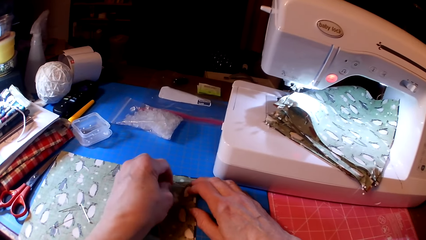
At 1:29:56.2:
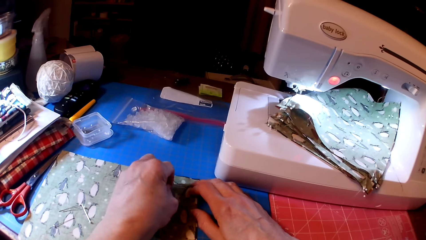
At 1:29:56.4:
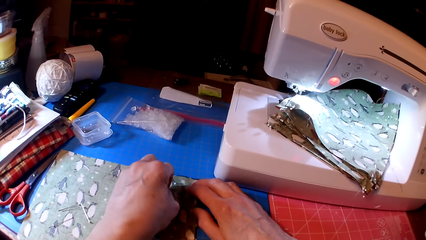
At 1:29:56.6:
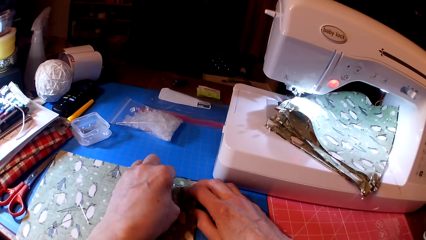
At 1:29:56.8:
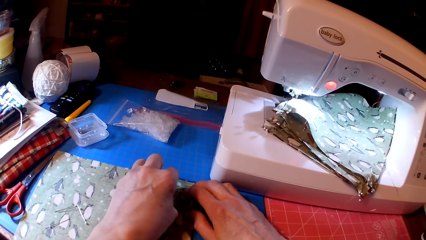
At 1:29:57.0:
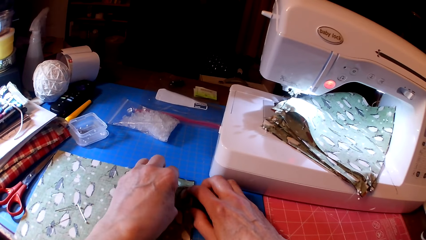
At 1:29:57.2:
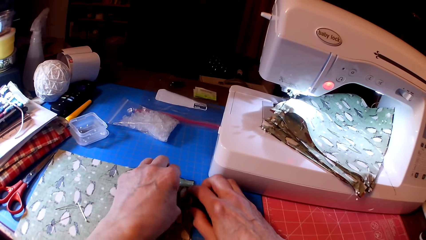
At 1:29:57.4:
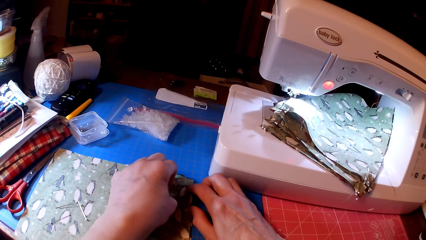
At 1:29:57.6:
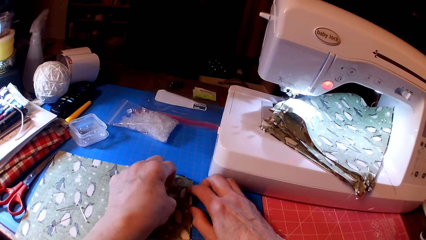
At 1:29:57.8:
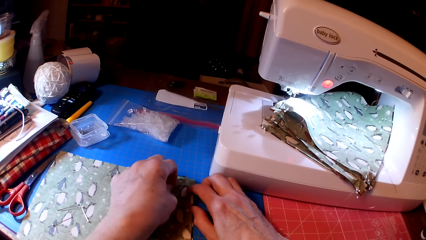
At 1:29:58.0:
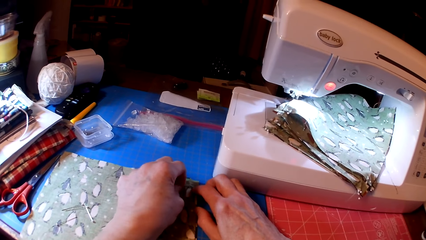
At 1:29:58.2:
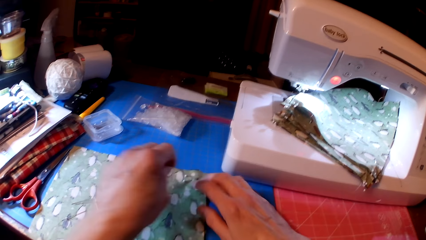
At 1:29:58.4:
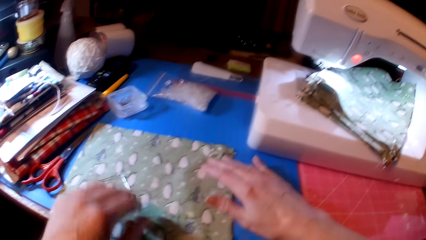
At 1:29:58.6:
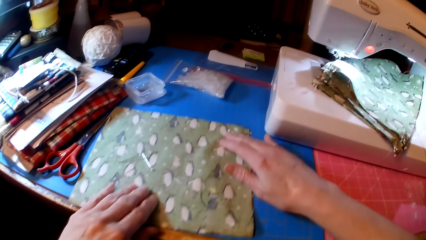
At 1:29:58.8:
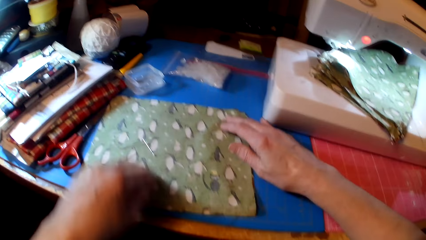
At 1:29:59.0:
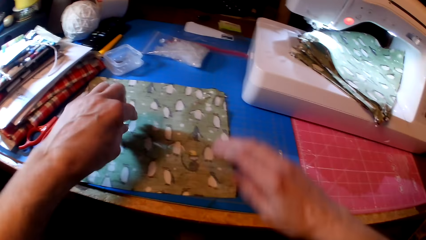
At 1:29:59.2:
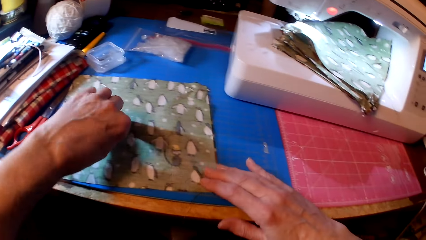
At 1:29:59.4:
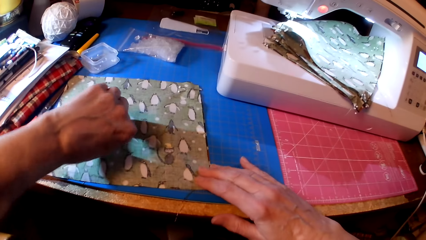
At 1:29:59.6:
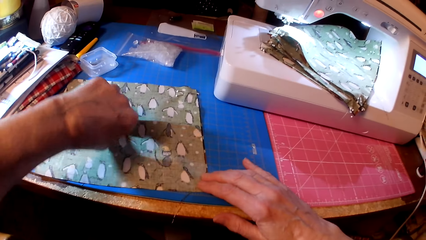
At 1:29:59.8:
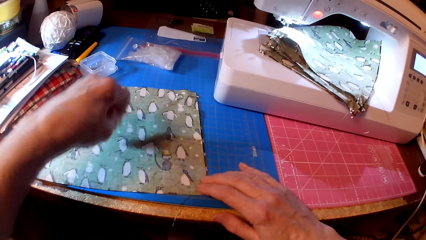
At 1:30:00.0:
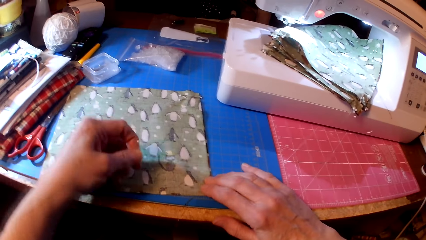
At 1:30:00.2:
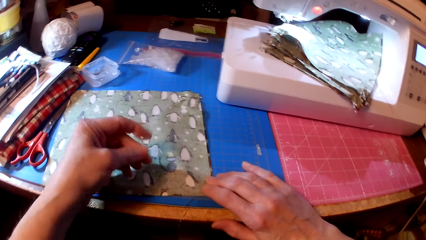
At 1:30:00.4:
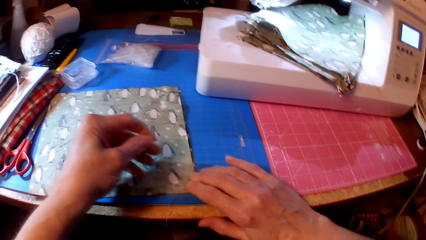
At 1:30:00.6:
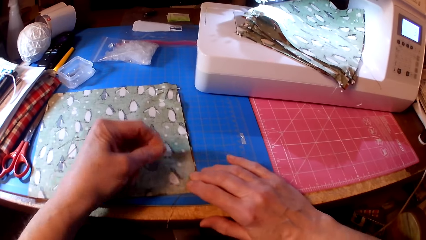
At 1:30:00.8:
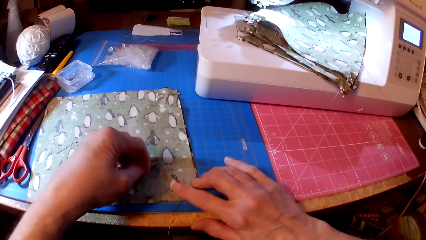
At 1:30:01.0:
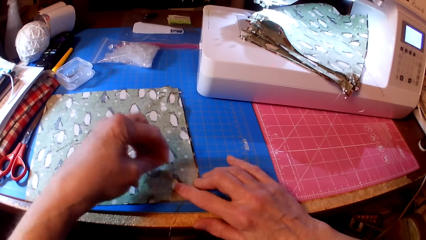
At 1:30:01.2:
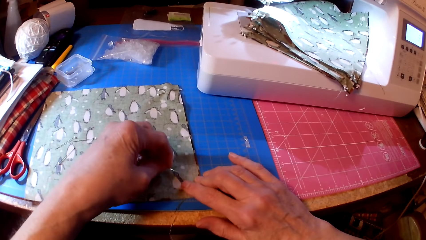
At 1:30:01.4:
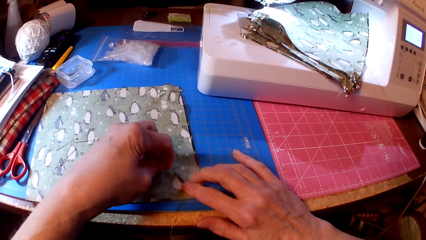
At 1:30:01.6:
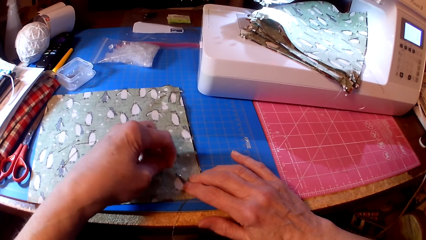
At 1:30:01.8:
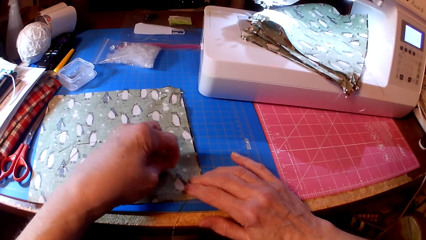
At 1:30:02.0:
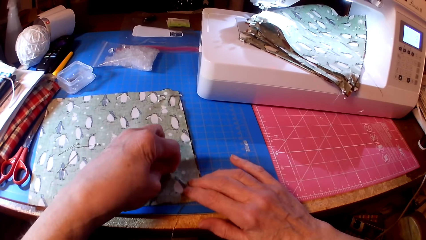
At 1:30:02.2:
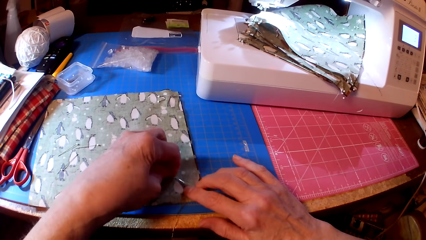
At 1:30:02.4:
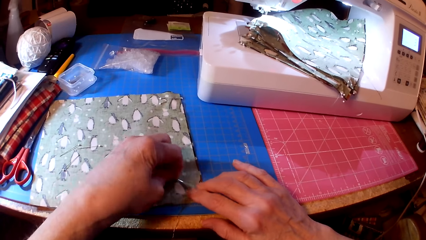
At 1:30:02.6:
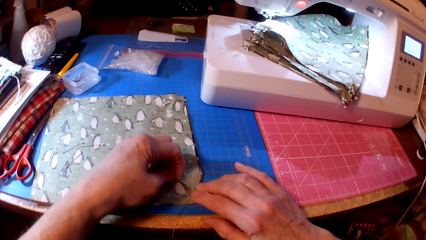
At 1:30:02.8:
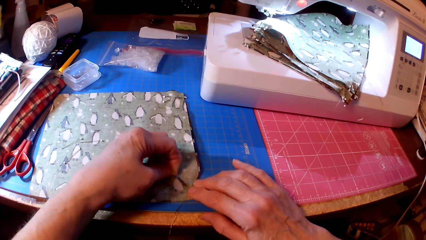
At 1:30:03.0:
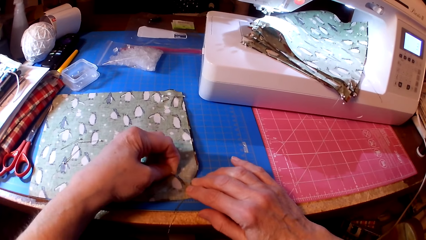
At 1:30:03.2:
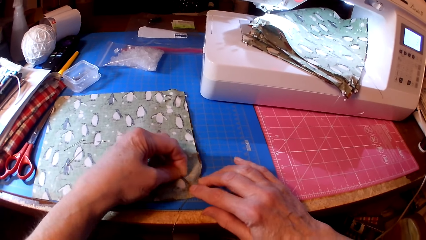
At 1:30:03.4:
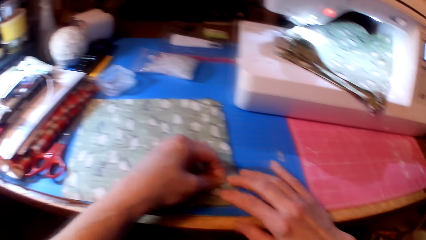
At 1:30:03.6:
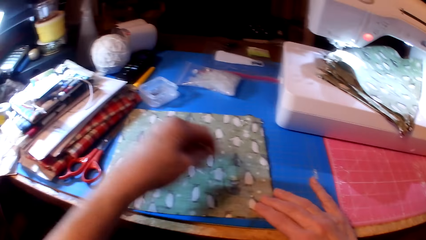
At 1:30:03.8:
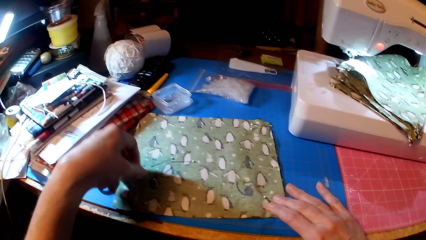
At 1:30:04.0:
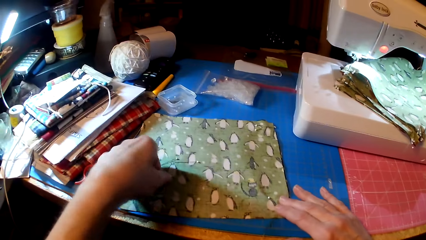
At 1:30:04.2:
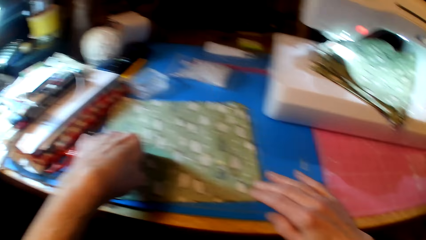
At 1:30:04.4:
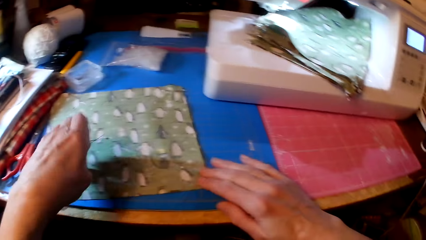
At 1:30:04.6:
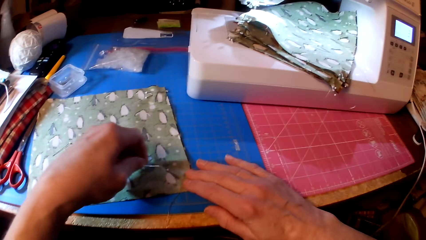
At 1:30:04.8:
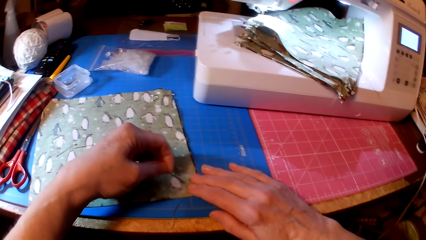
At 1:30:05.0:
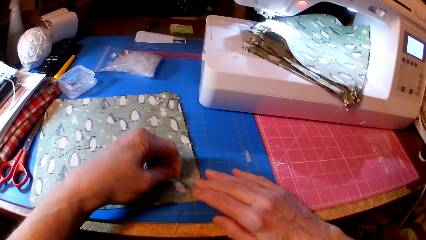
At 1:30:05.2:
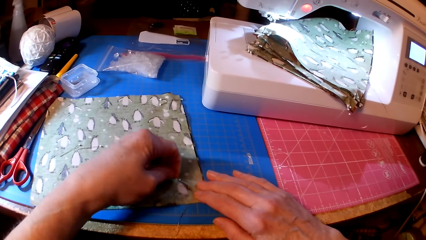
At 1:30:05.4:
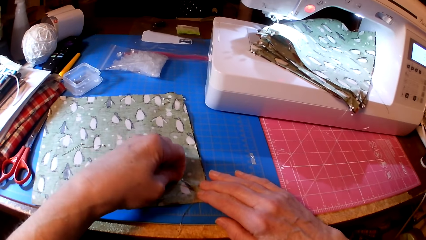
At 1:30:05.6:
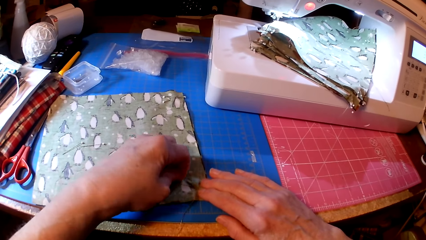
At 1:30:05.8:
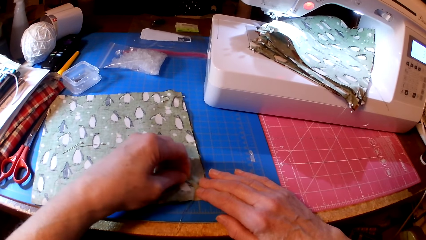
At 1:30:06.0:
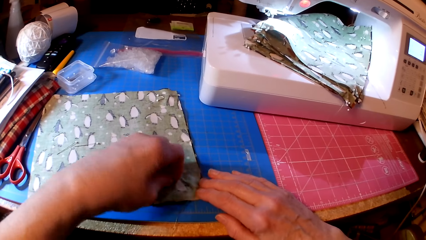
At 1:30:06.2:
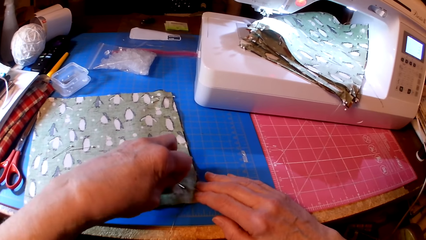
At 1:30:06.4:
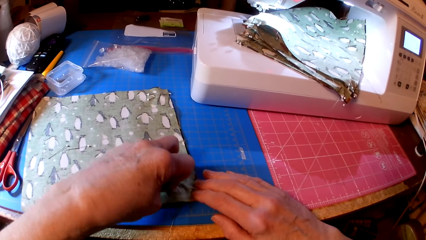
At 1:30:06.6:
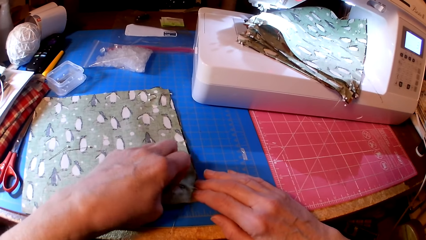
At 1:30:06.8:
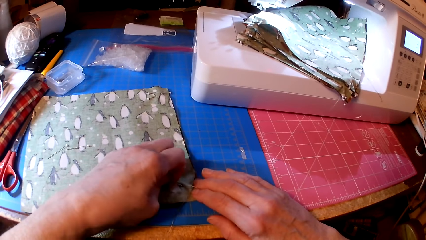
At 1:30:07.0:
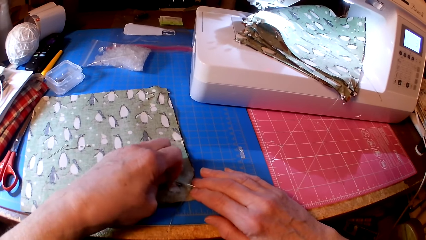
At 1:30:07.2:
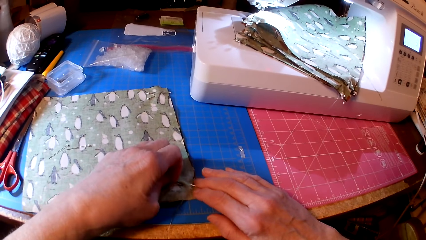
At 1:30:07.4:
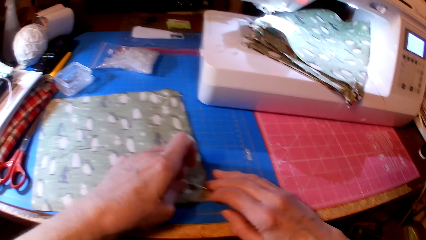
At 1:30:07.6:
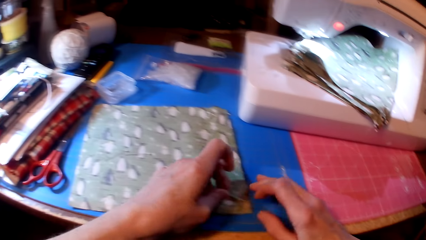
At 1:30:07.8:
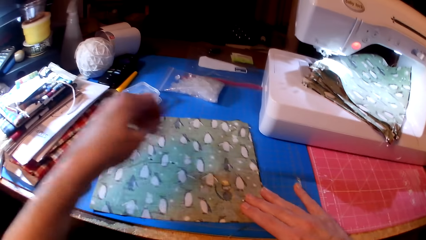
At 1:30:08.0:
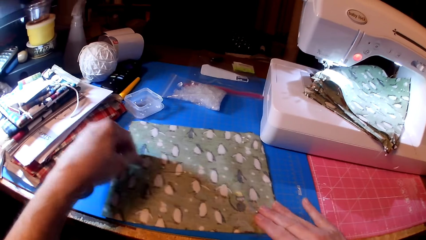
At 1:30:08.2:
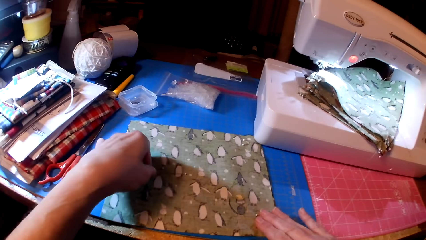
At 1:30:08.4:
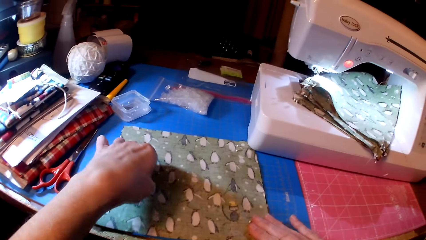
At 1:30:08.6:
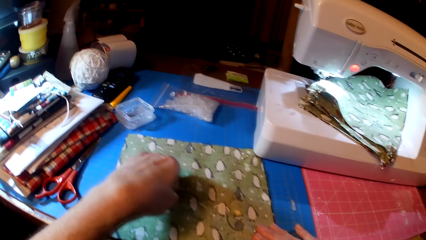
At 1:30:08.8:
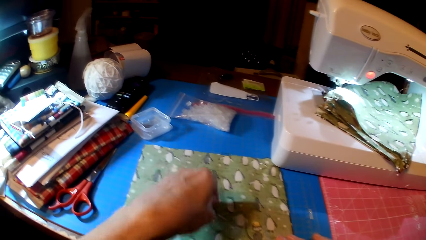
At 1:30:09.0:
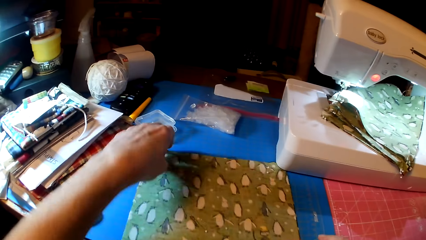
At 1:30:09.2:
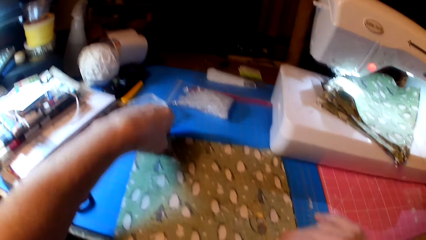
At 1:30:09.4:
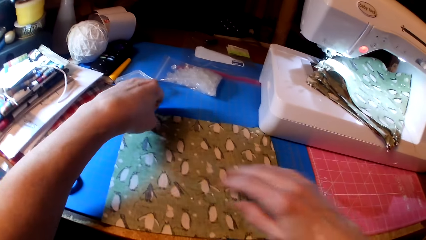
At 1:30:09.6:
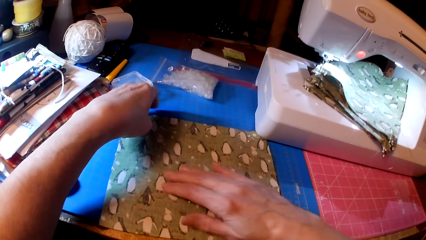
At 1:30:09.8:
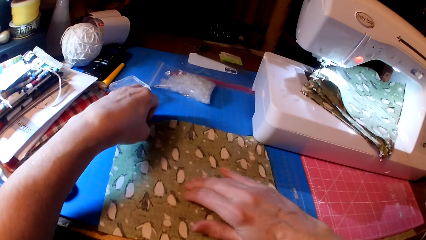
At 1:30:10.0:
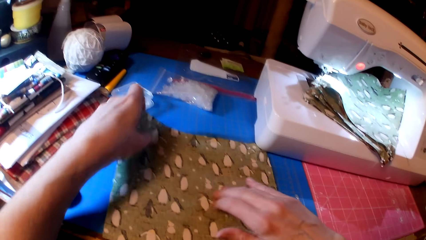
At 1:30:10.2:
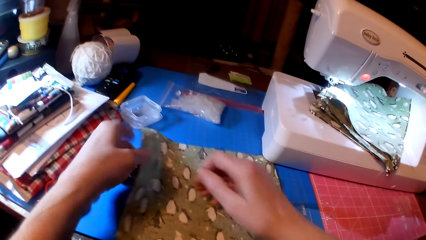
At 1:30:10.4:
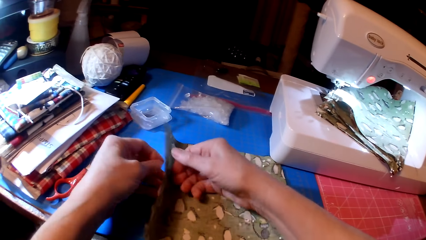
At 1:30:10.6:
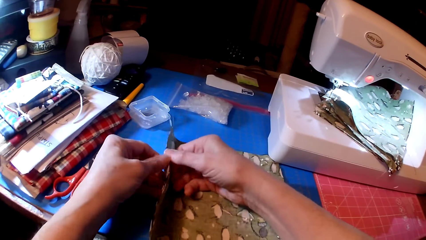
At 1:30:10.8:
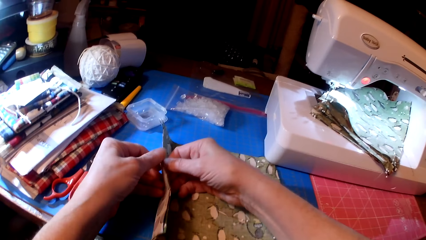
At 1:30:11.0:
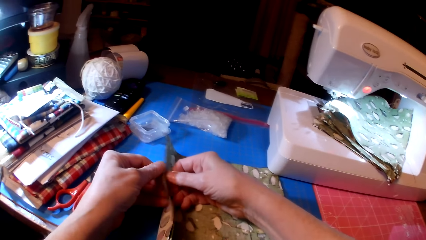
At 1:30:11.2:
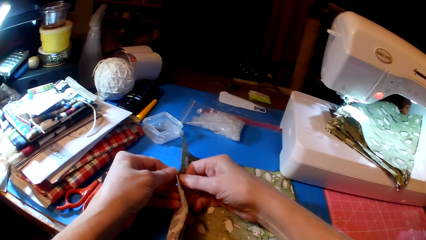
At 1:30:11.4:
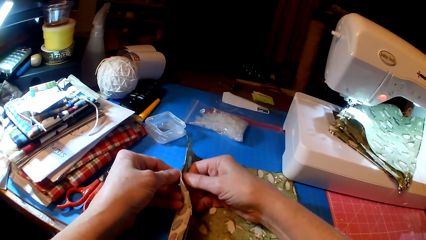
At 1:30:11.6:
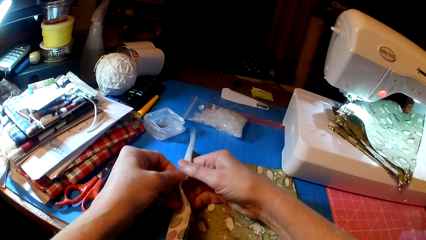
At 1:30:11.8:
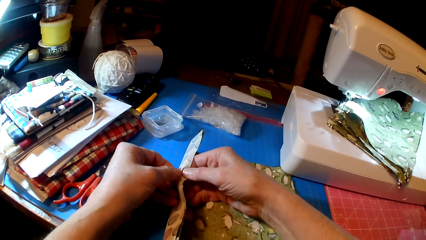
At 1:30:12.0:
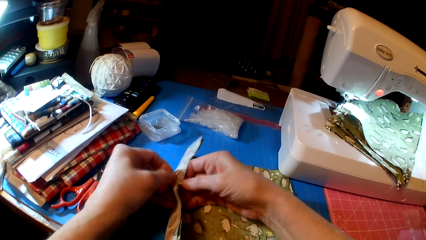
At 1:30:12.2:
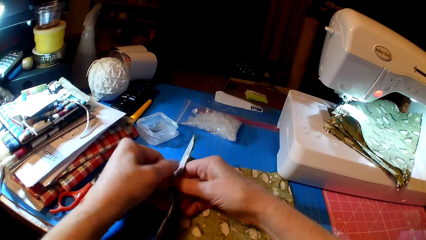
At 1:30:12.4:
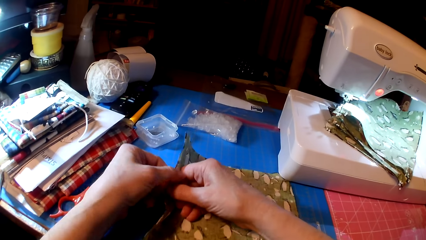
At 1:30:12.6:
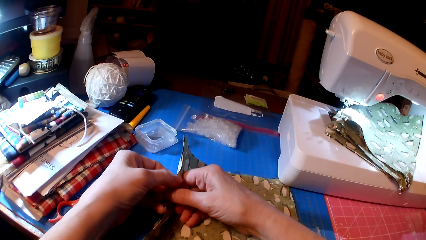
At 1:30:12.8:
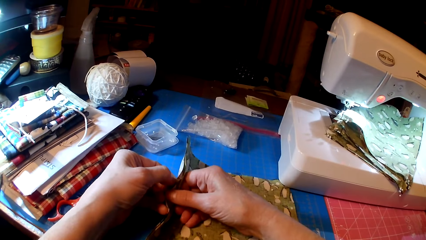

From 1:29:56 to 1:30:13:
The camera wearer pins the fabric. They pick a pin. They pin the fabric. They pick the pin. They pin the fabric. They pick the fabric.
